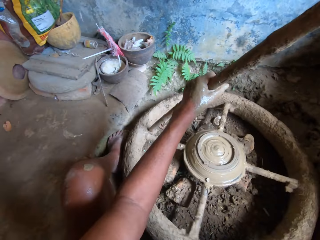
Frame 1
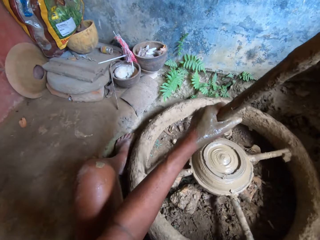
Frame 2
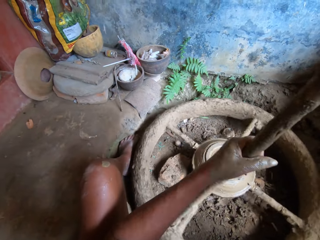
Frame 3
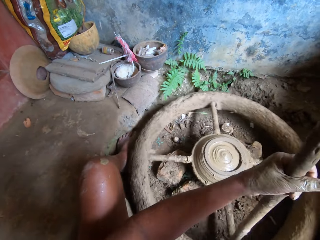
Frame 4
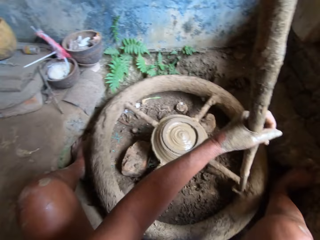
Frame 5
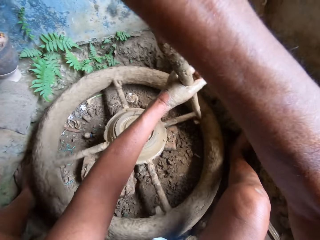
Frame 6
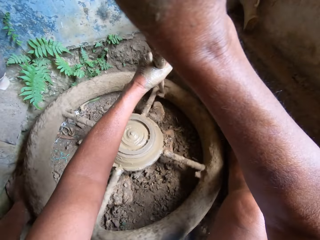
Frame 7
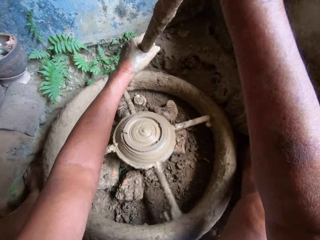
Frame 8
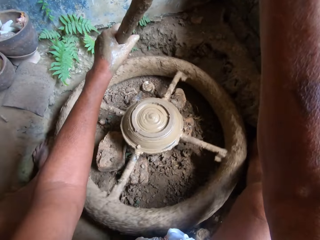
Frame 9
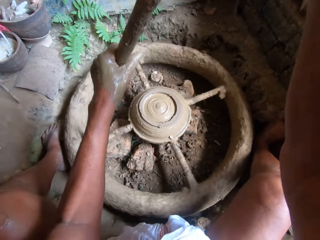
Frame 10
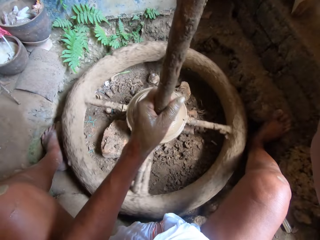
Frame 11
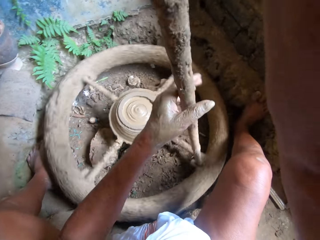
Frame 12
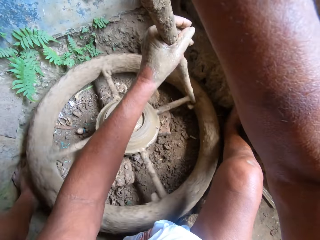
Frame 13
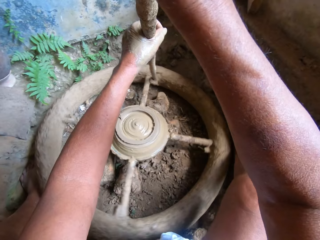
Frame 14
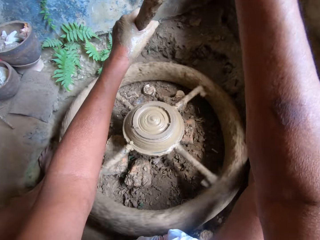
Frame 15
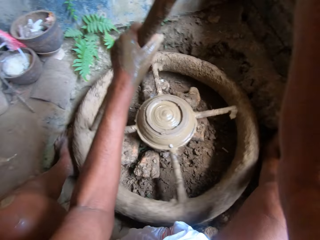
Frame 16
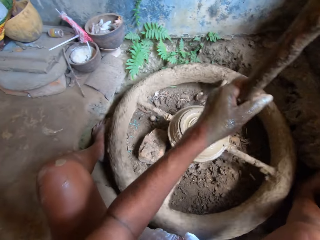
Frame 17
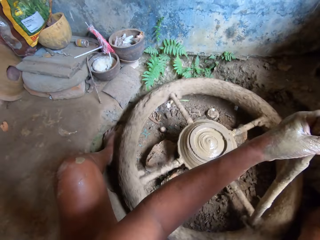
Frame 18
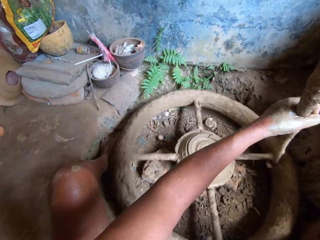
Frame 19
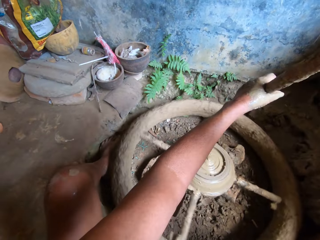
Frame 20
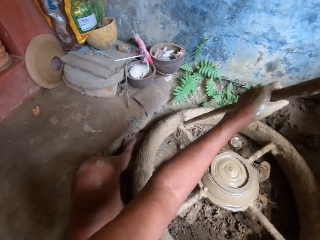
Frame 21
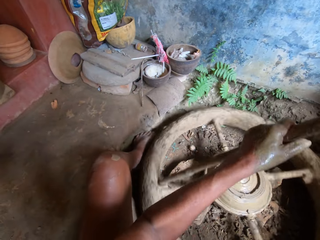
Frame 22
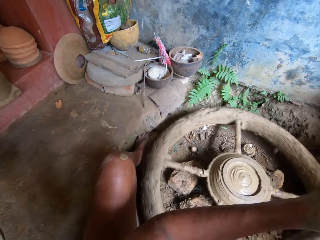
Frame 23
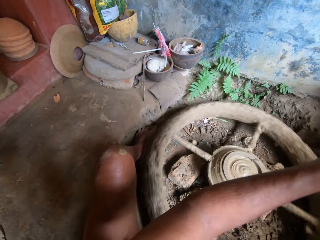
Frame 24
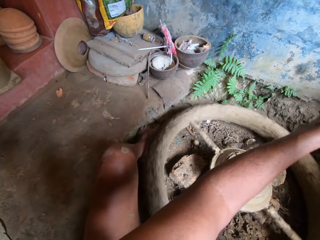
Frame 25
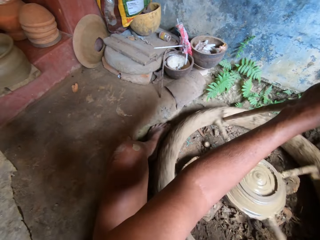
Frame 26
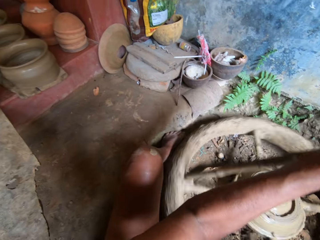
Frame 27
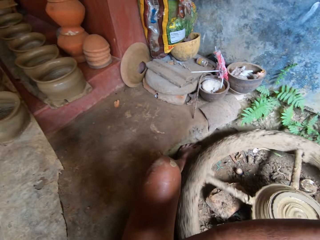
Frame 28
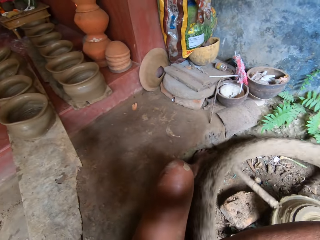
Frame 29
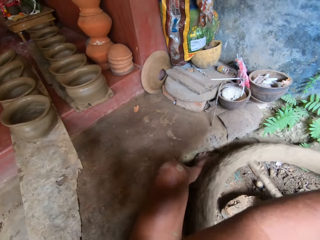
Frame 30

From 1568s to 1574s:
The camera wearer rotates the bearing.

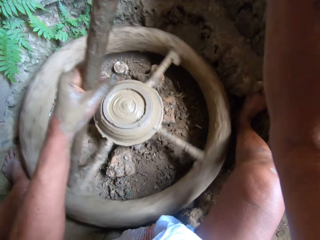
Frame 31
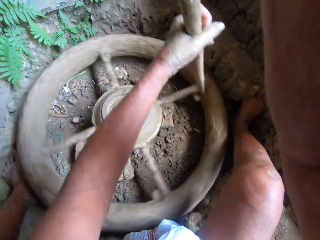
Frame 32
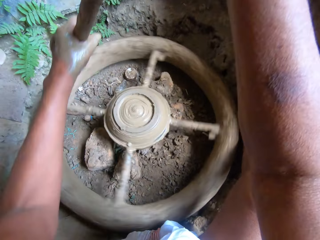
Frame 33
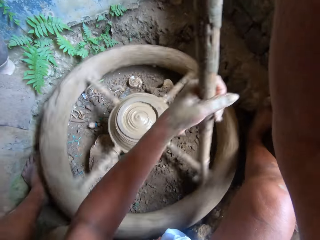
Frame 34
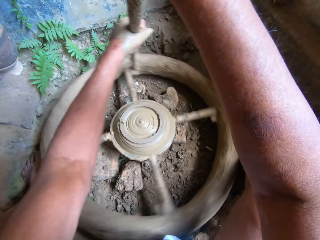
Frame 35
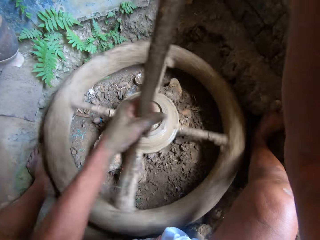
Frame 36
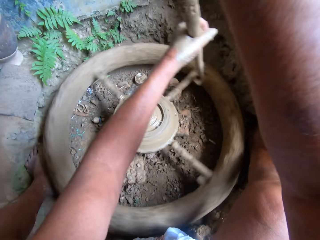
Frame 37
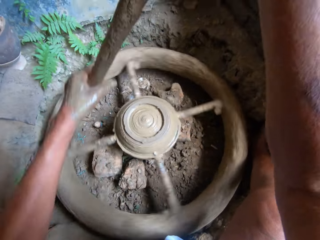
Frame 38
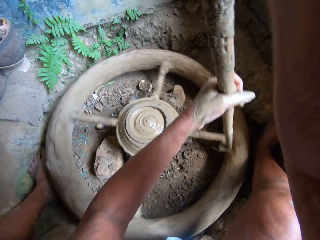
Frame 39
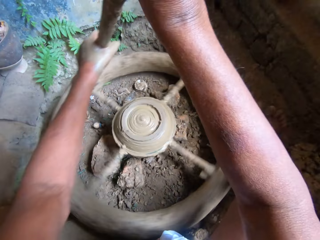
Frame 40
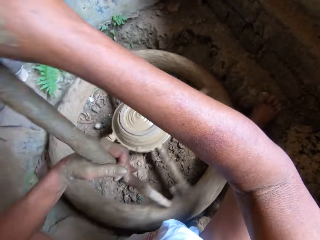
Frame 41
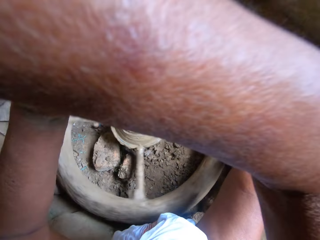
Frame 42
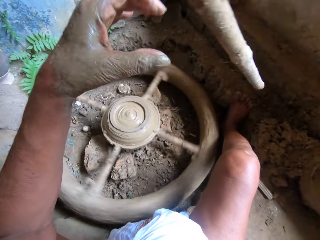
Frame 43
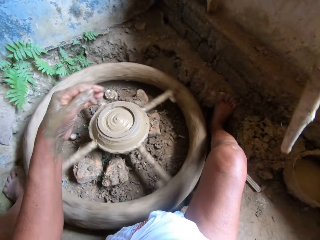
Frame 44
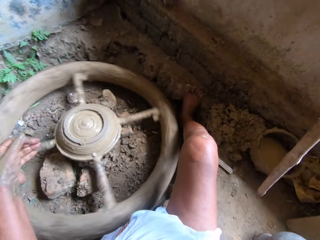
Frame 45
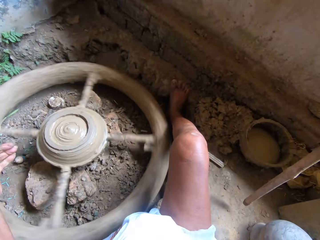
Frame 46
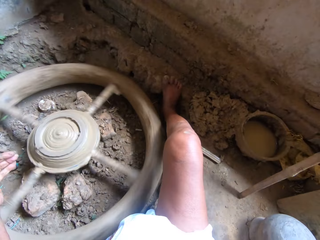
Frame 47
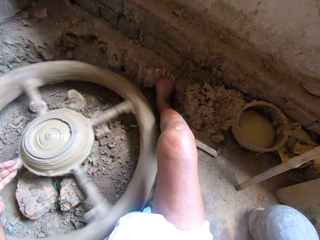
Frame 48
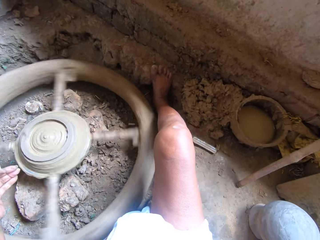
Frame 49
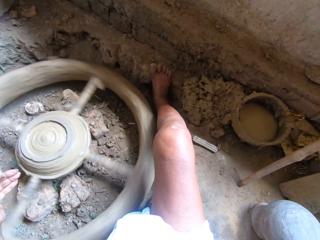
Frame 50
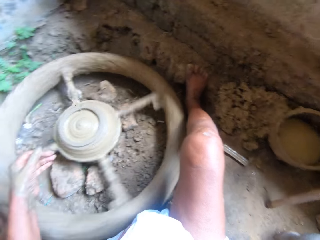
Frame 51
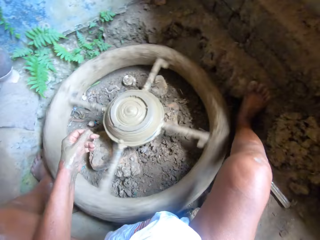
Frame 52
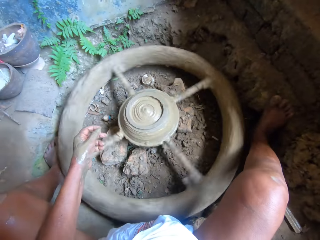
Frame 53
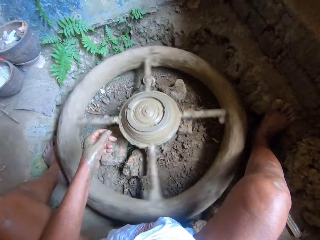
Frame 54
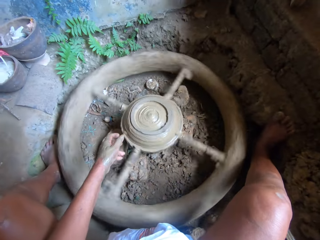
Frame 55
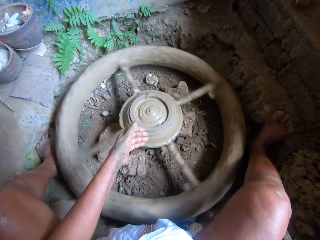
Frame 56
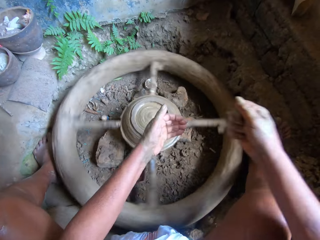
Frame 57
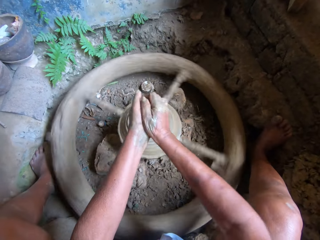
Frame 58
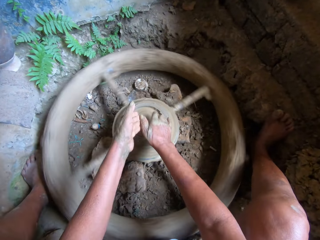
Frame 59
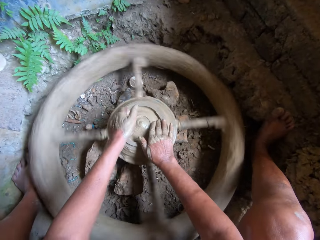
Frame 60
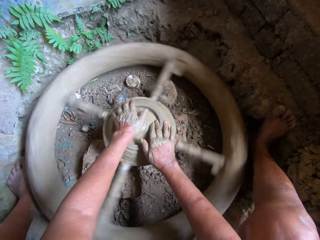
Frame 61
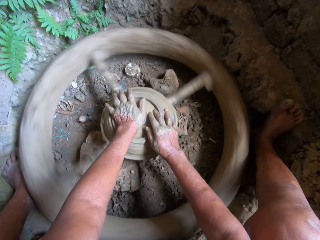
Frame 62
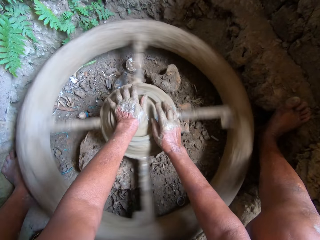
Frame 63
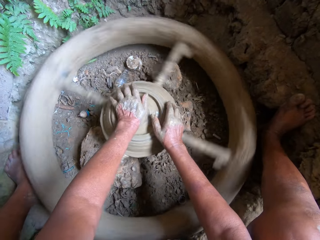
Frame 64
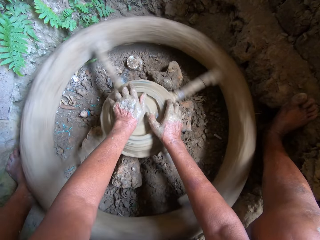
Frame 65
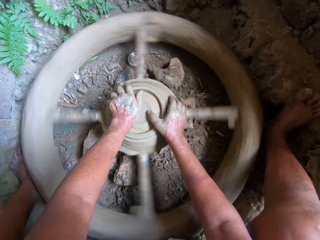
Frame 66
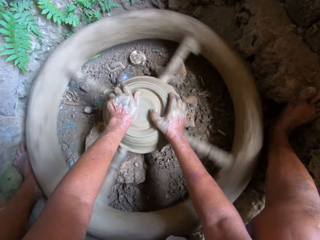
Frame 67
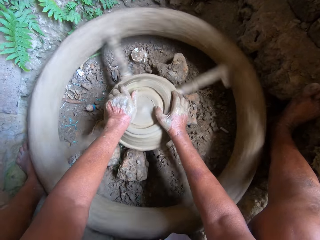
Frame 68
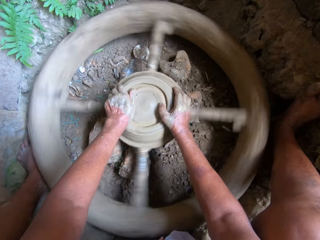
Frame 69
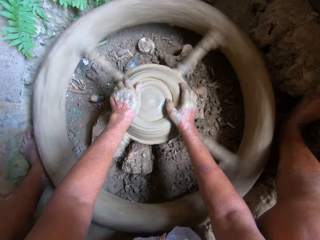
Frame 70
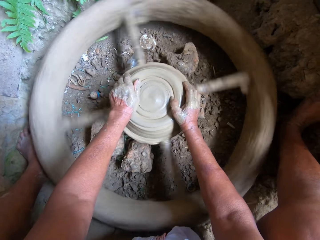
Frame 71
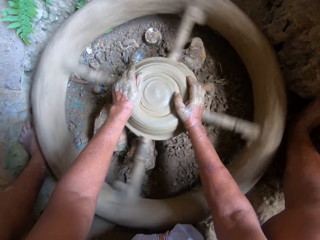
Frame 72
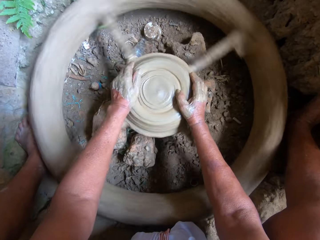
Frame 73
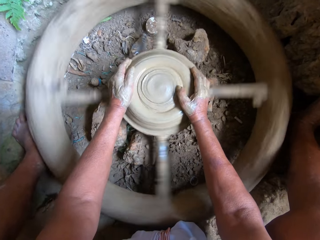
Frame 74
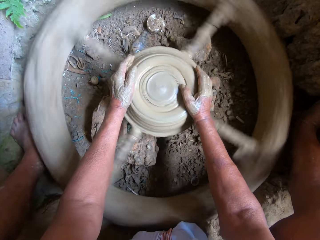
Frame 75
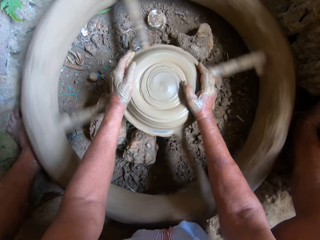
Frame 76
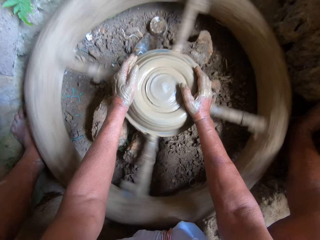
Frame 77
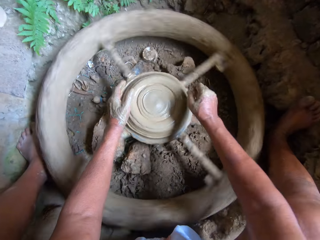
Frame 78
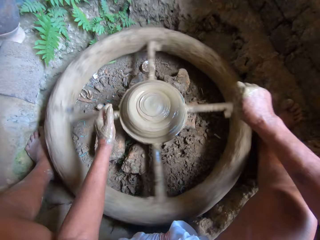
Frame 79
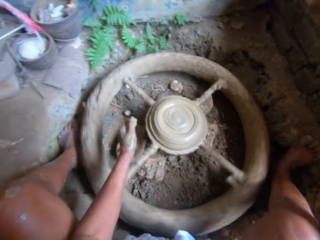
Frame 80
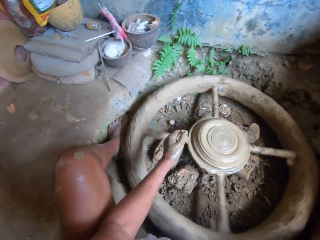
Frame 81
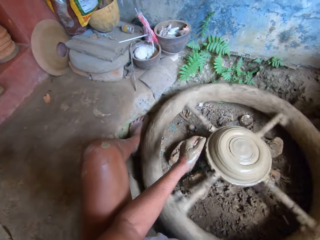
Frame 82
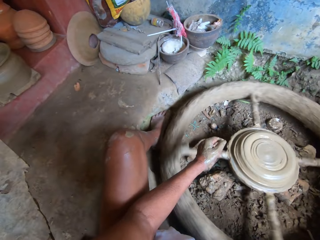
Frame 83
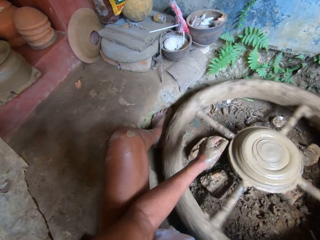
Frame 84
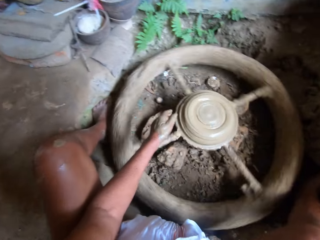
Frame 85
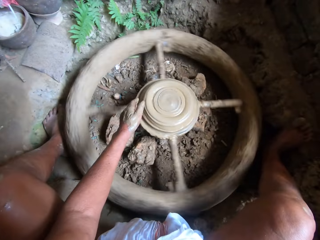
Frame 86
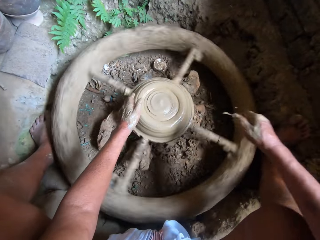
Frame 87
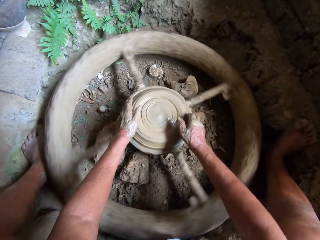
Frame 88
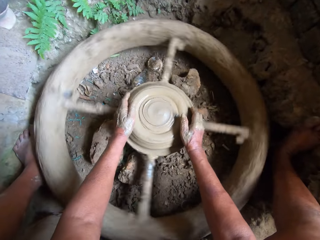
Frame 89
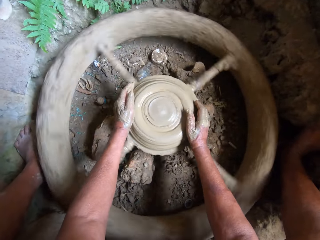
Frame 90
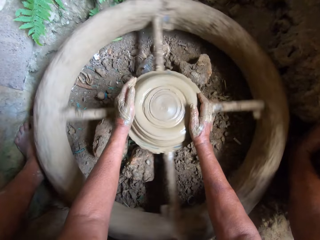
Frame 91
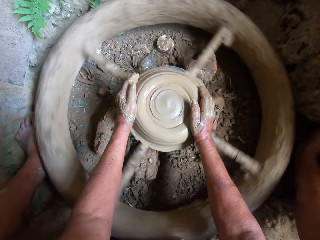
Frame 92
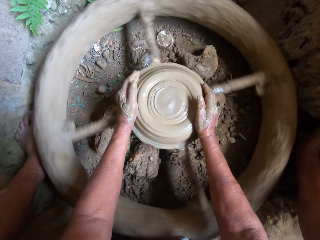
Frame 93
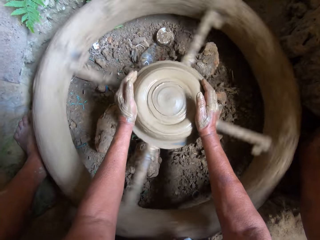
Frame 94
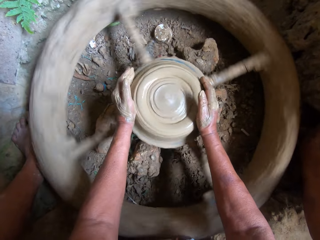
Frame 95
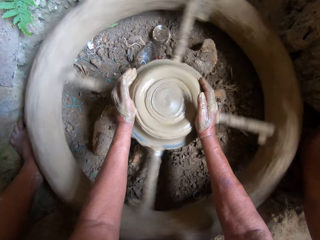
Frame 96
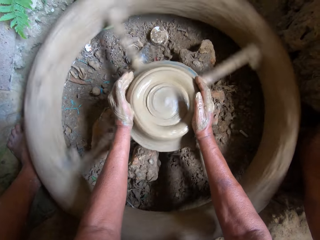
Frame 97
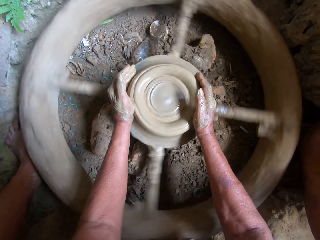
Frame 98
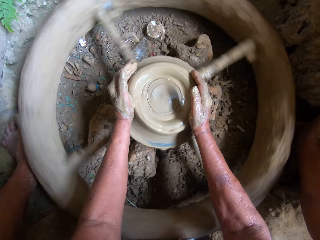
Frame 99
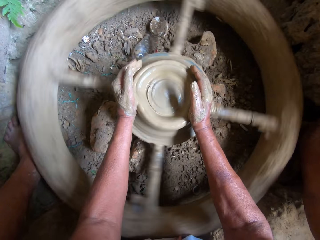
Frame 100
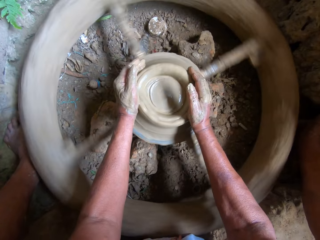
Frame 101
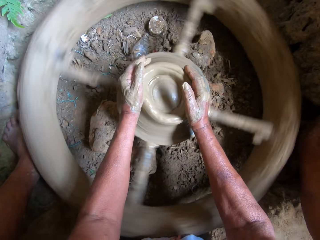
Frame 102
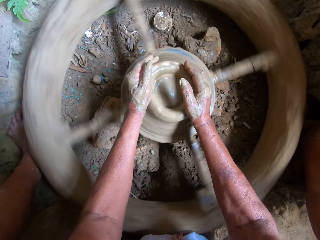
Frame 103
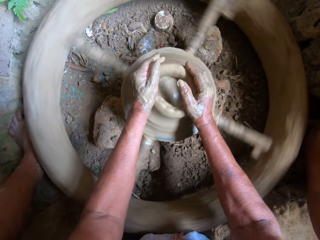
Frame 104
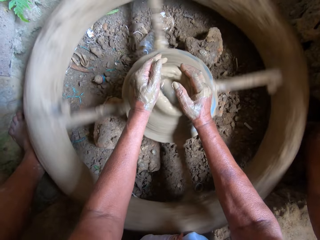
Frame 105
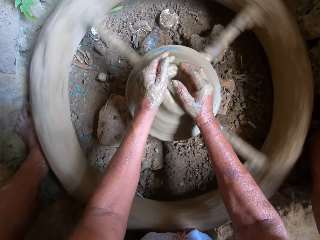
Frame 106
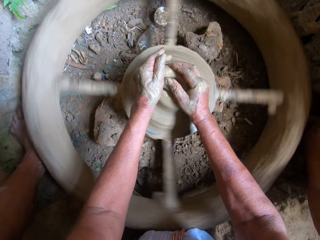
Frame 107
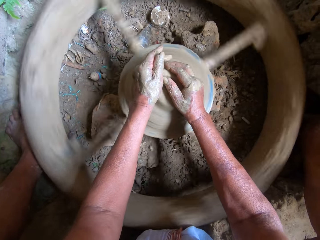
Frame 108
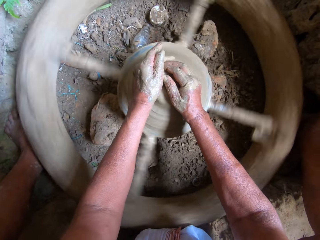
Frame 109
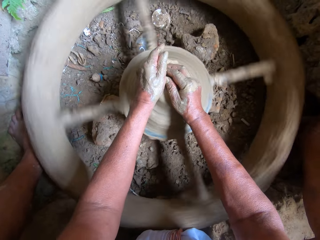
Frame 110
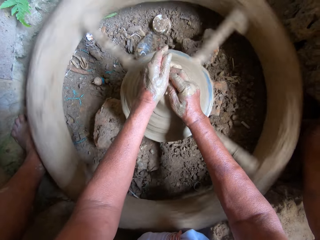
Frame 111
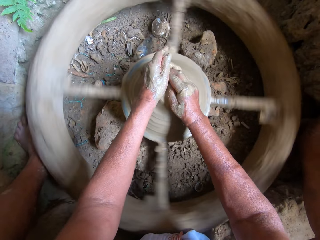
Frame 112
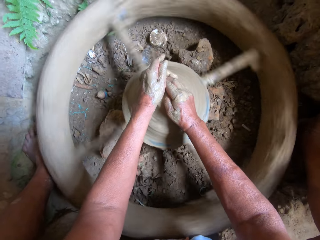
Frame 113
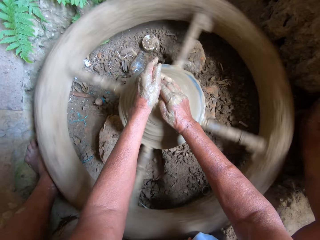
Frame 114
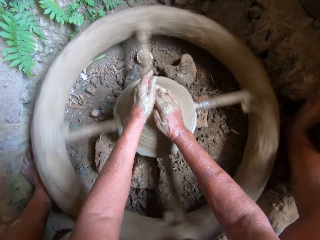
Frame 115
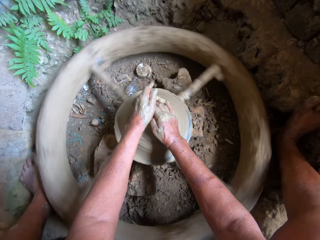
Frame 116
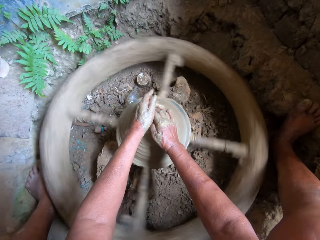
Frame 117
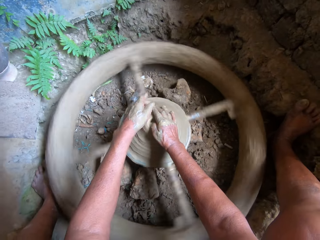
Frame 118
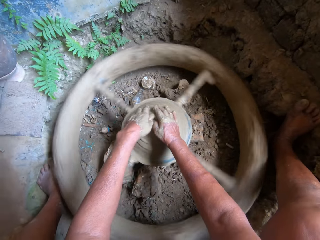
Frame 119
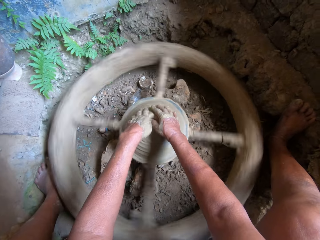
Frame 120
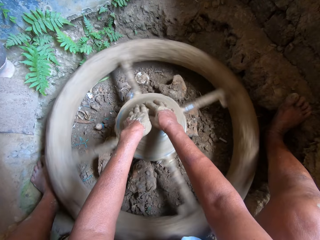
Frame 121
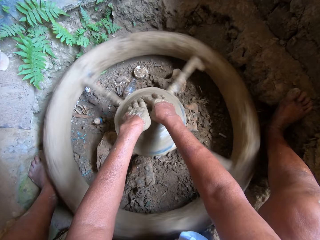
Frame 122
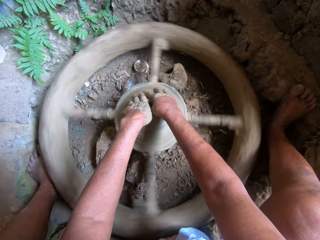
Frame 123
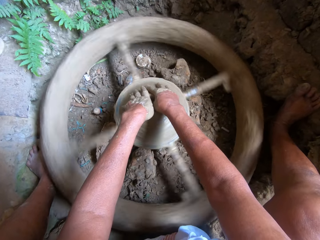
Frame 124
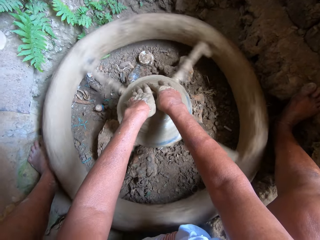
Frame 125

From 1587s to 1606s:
The camera wearer removes the stick in her hands from the pottery's wheel. She drops the stick in her right hand by the wall. She dips her right hand in a tin of water on the cemented floor. She rubs her hands together. She molds the clay on the pottery's wheel with both hands. She dips her right hand inside the water in the pot on the cemented floor. She molds the clay on the pottery's wheel with both hands. She puts water on the clay. She molds the clay with the hands.
